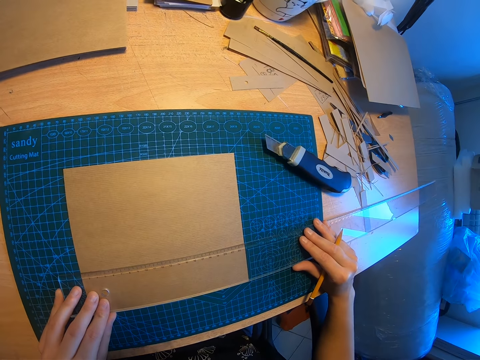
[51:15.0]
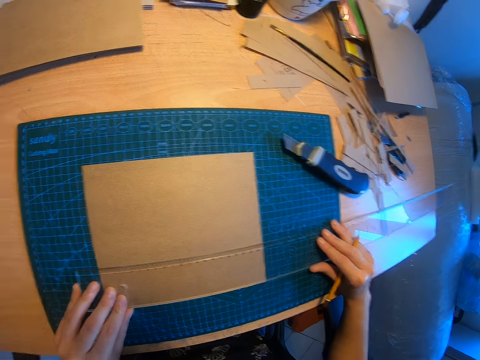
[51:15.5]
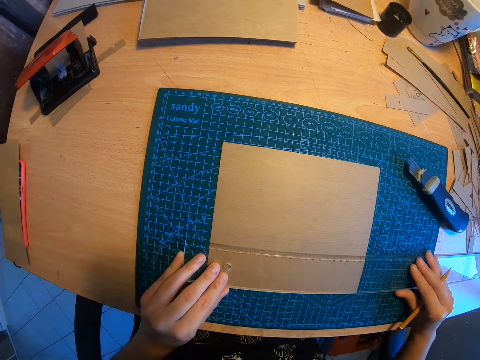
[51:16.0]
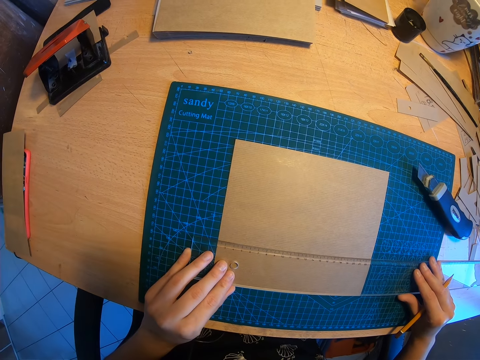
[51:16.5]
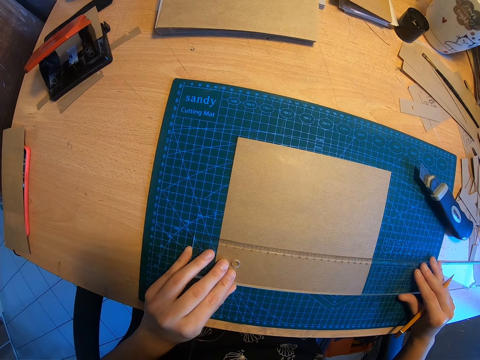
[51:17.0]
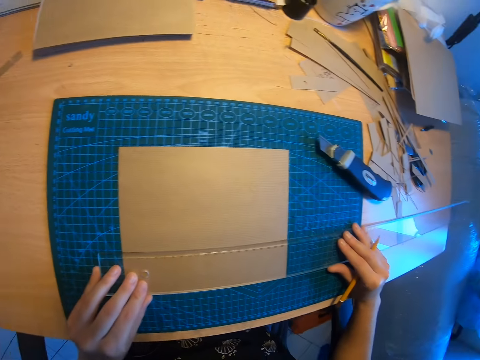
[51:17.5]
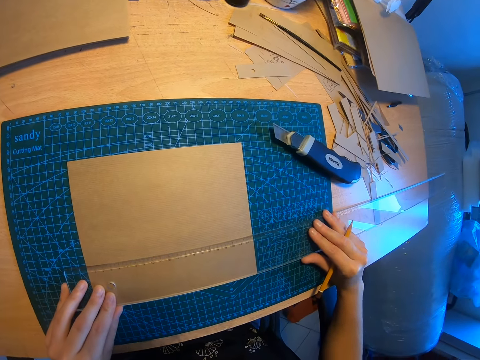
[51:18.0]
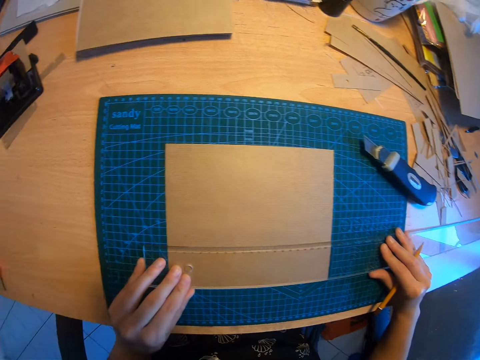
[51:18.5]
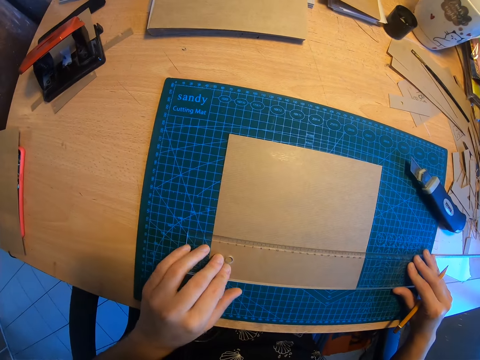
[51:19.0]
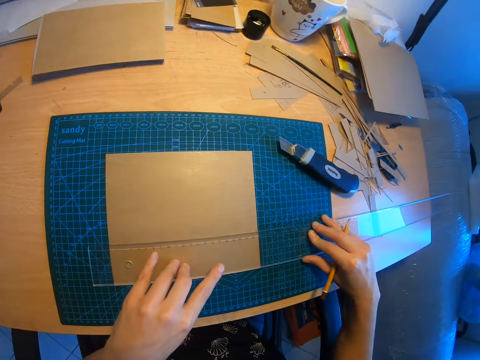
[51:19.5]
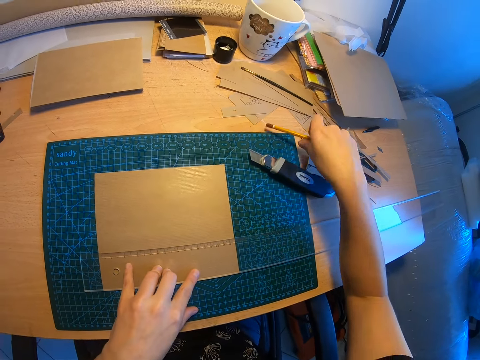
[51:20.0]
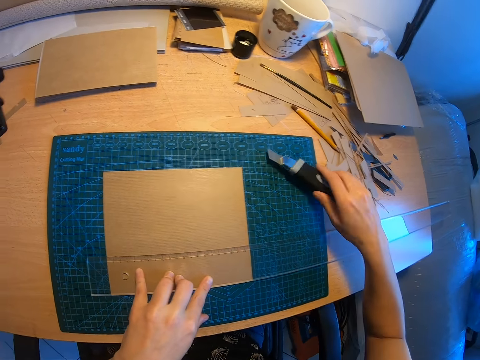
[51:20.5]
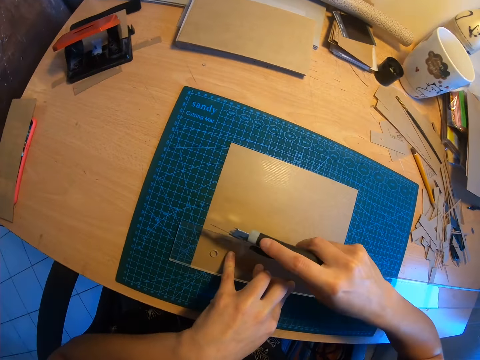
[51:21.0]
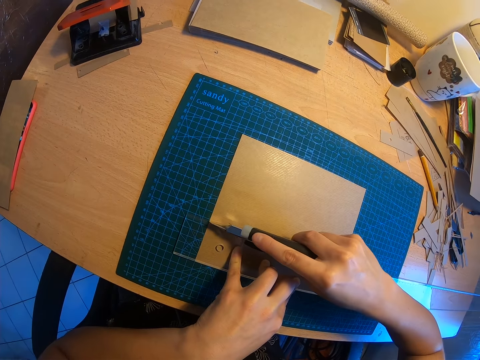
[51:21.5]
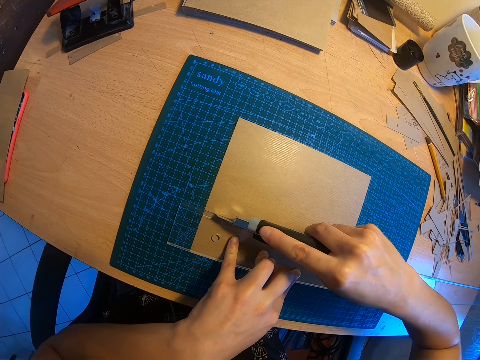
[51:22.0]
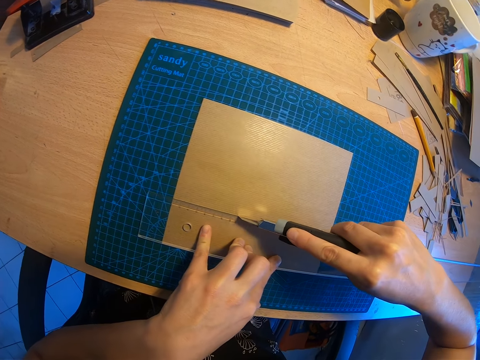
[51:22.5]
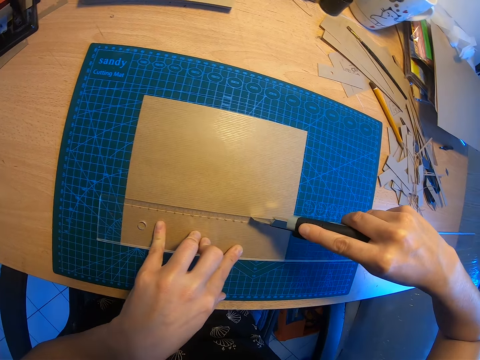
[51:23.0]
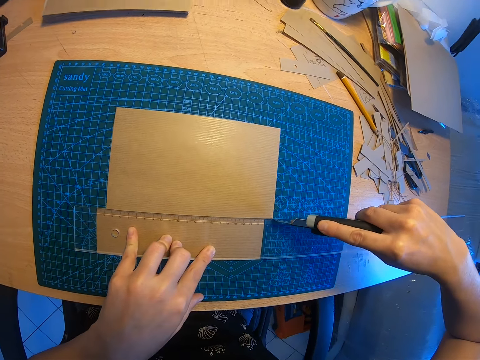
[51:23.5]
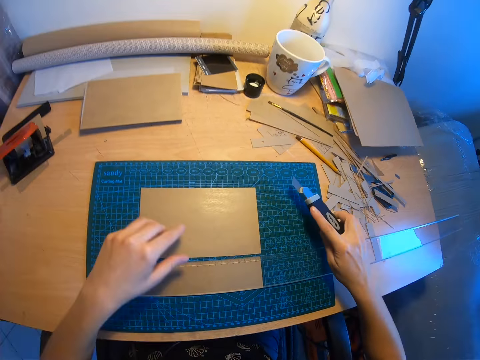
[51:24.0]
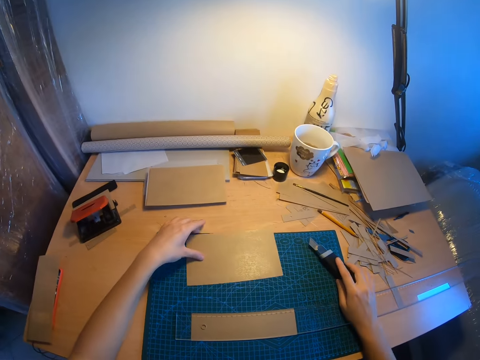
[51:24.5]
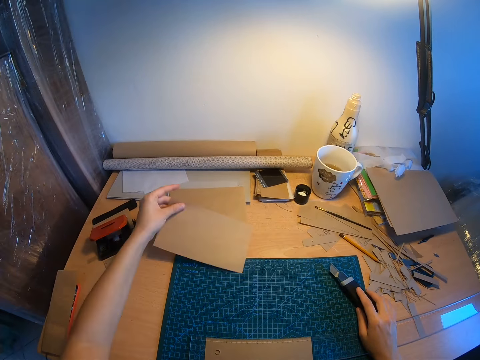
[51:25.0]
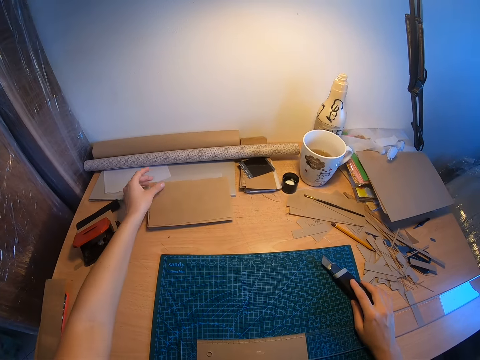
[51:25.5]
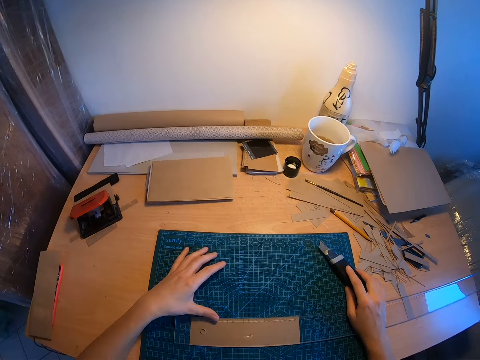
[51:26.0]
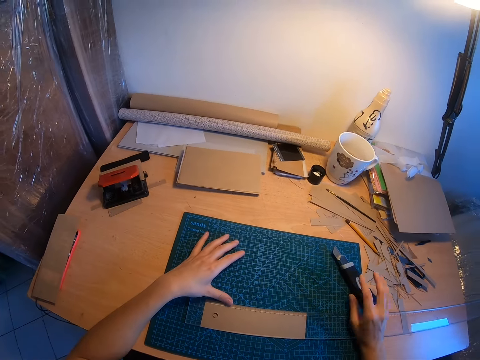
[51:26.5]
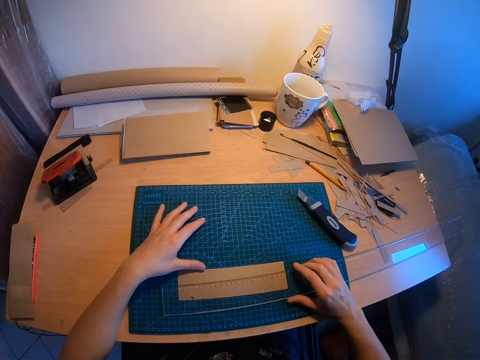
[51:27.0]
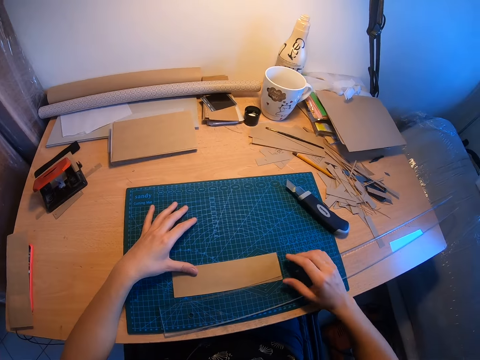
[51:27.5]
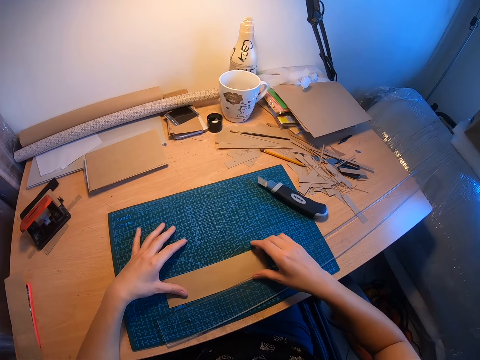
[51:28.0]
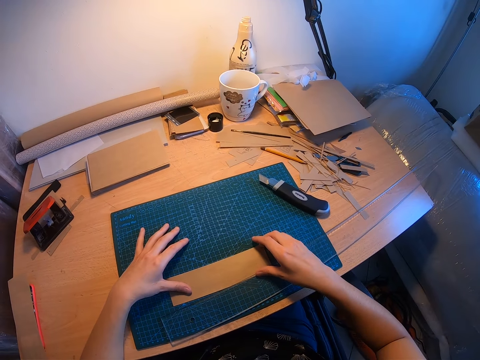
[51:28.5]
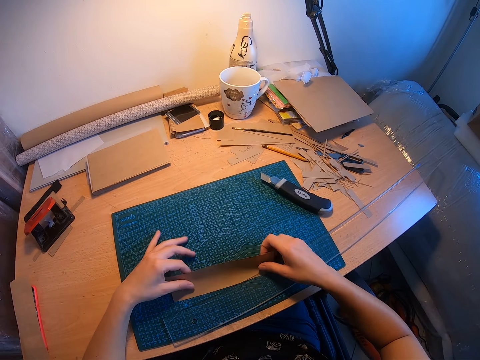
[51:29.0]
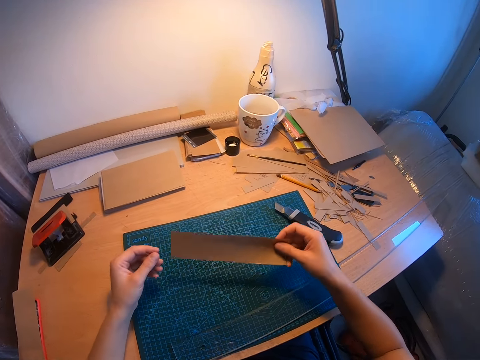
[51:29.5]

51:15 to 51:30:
The camera wearer looks over the pieces of paper and glass. They drop the drawing pencil on the table again. They take the cutter knife from the table again. They cut another part of the paper with the cutter knife again. They drop the cutter knife on the table again. They pick up the chopped piece of paper. They move the second cut piece of paper to the top of the first piece. They drop a piece of paper on the writing booklet. They move the rule slightly from the last piece of paper. They take the last piece of paper from the table.

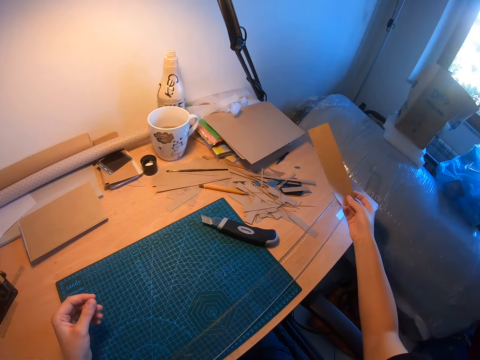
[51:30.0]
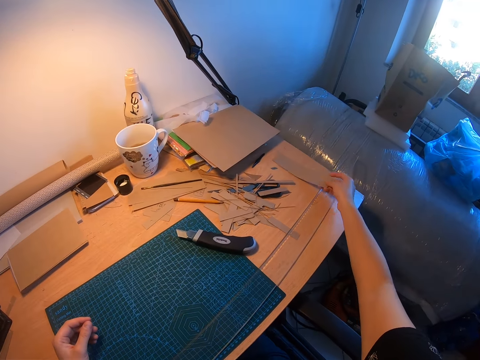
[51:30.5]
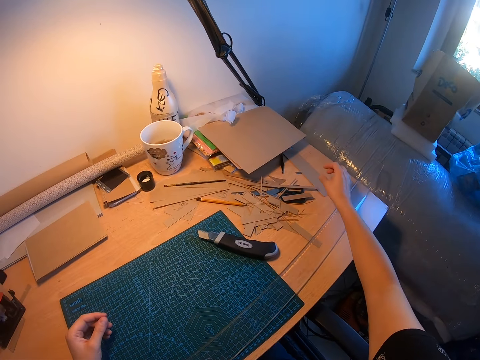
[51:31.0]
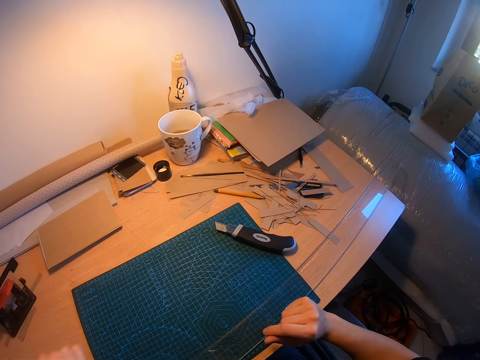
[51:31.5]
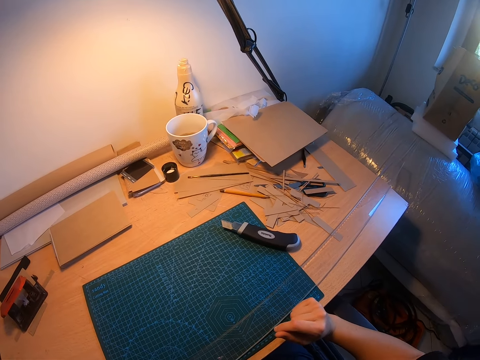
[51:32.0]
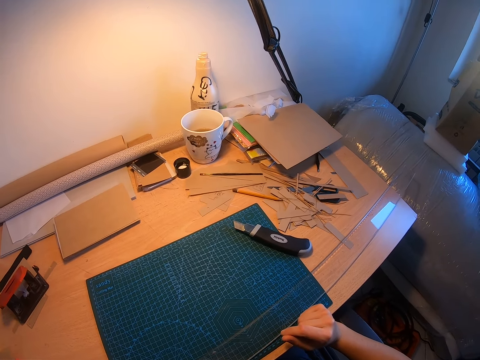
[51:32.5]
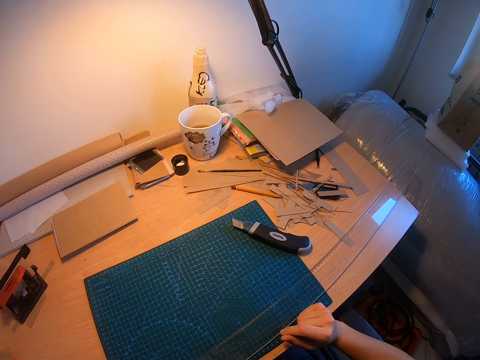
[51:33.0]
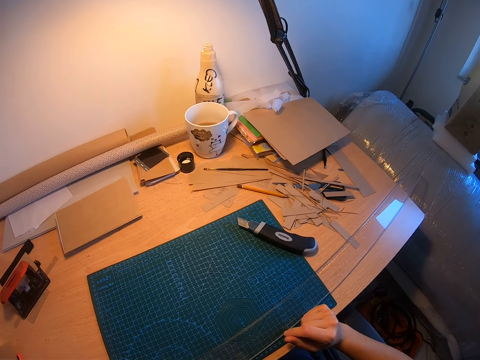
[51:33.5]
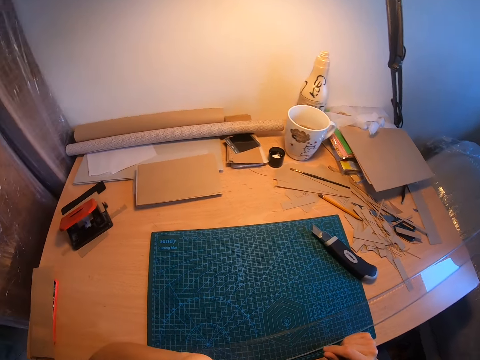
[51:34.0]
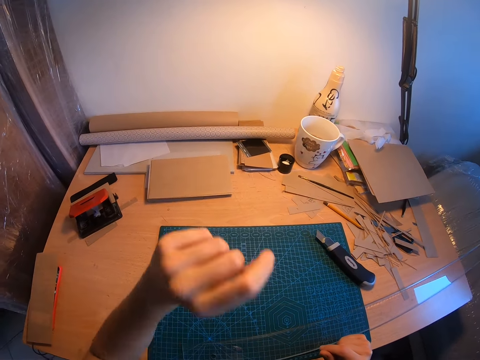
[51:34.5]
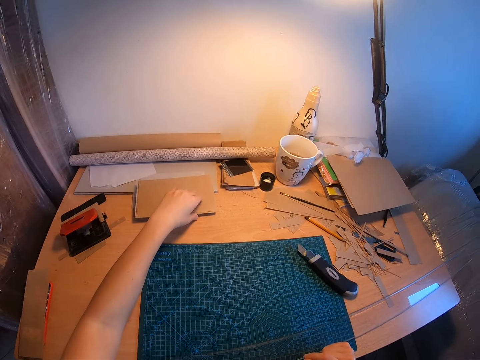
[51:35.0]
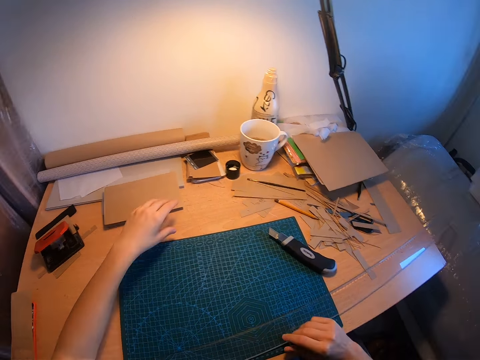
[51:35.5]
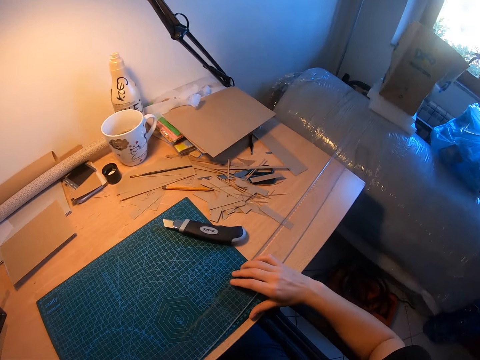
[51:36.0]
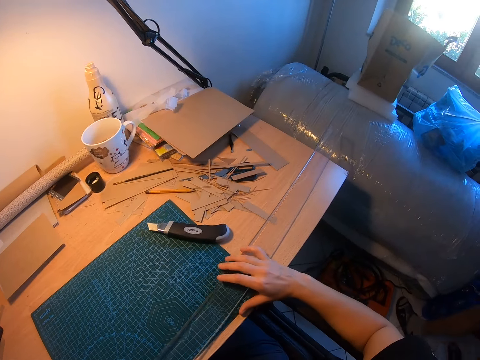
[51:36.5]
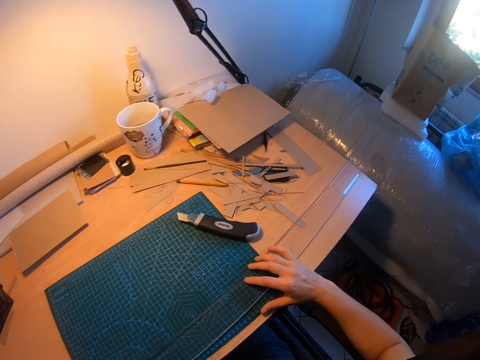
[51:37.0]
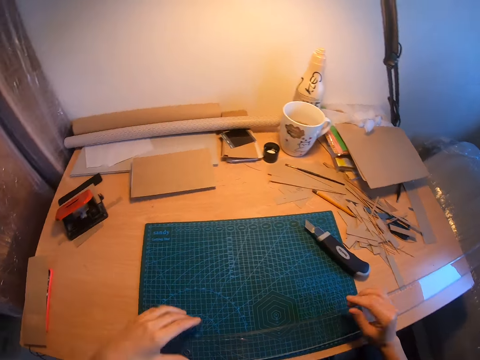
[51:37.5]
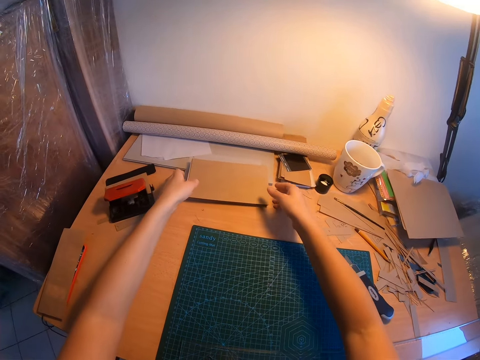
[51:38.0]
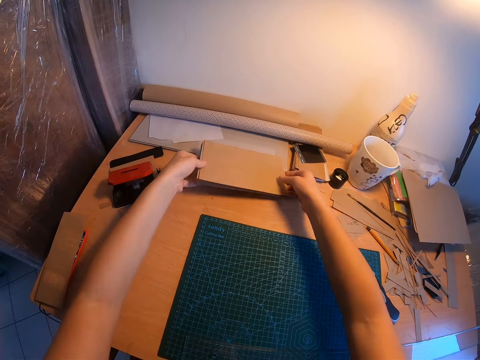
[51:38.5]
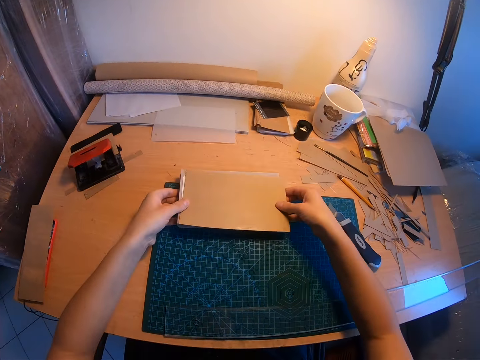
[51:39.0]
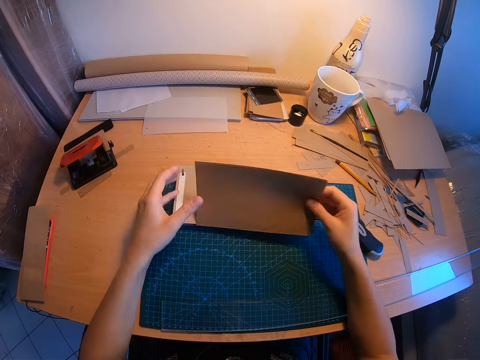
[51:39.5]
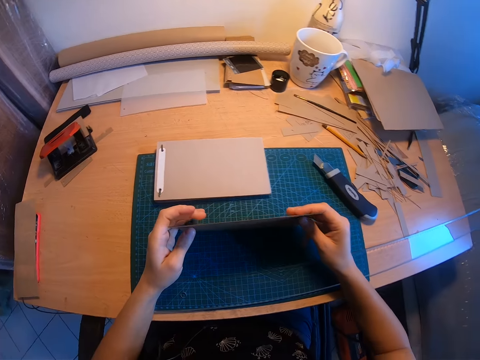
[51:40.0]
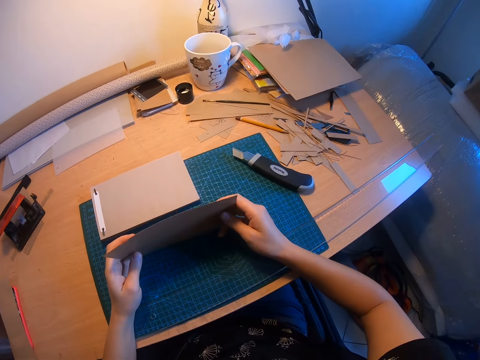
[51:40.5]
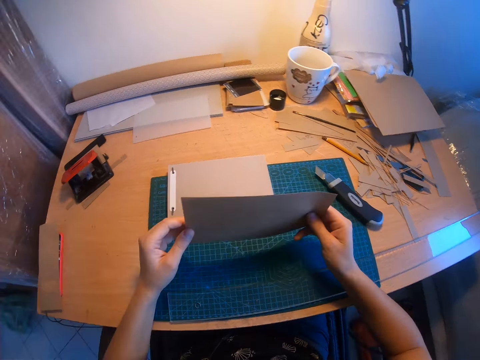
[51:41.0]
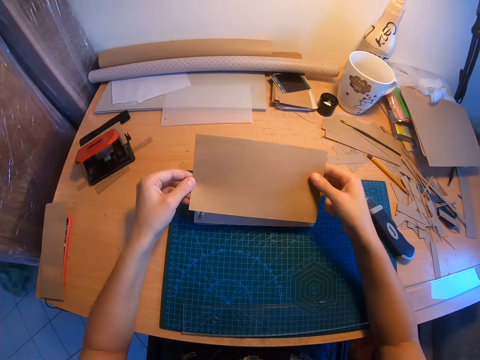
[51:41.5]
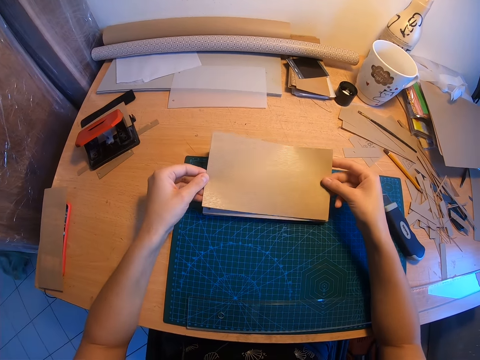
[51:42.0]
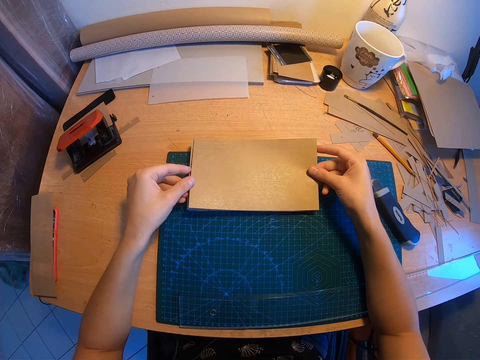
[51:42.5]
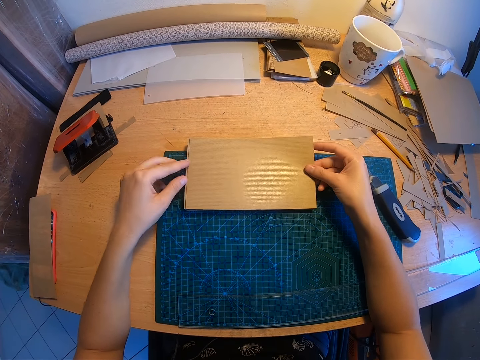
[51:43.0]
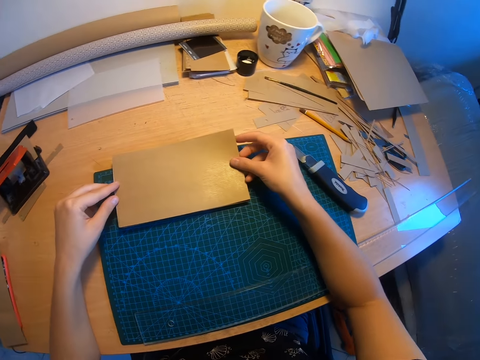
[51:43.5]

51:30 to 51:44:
The camera wearer drops the last piece of paper on the right side of the table, at the far end of the table. They hum briefly. They touch the second piece of paper. They move the rule slightly. A man stands on the right of the camera wearer. The man touches a white nylon on his left. The camera wearer takes the jotter along with the pieces of paper and drops them close to the rule. They remove the pieces of paper from the top of the jotter. They arrange the pieces of paper on the table. They place the pieces of paper on the jotter.
